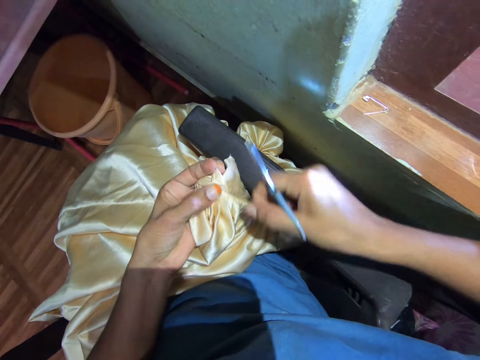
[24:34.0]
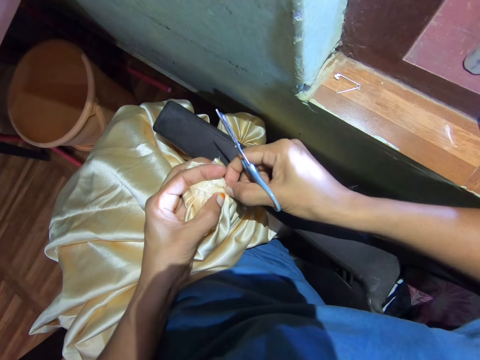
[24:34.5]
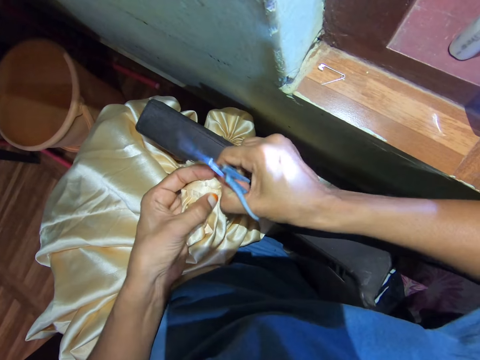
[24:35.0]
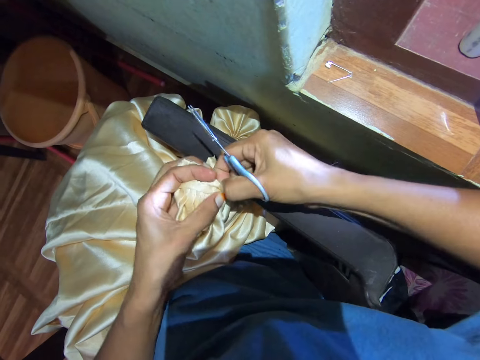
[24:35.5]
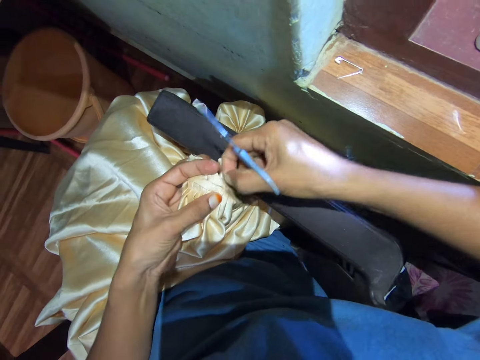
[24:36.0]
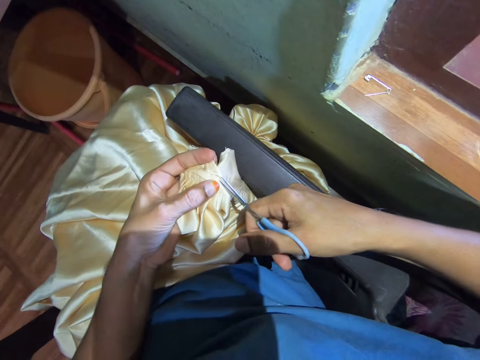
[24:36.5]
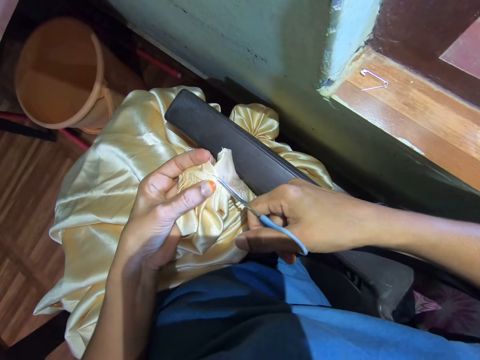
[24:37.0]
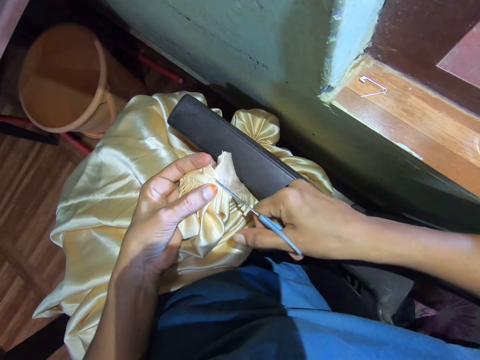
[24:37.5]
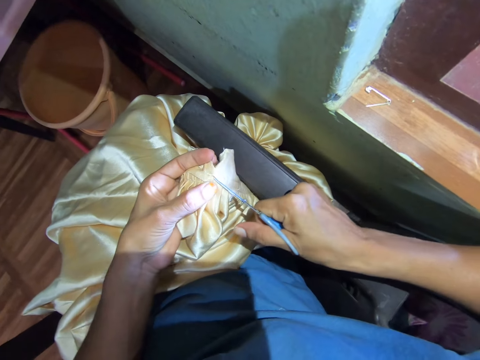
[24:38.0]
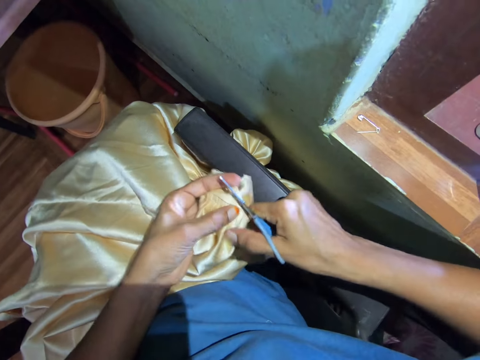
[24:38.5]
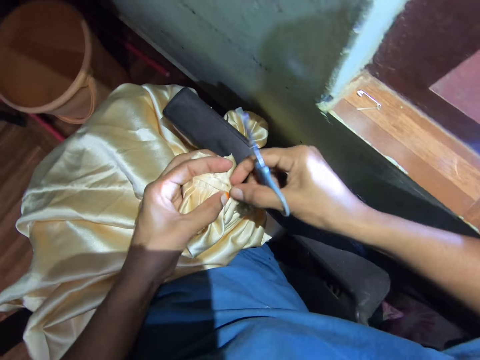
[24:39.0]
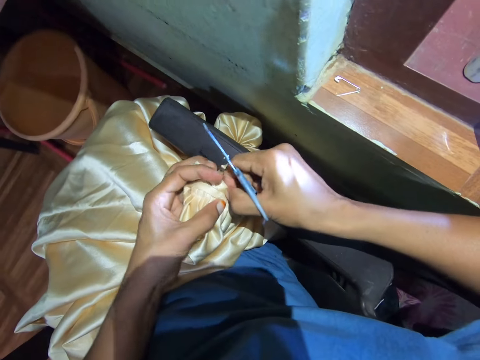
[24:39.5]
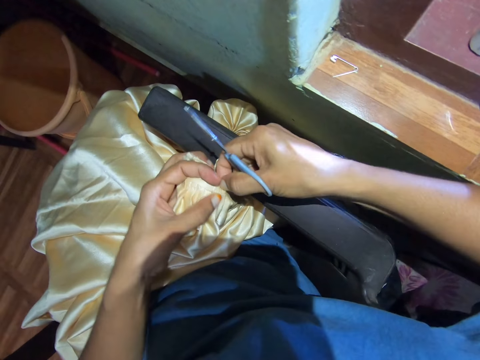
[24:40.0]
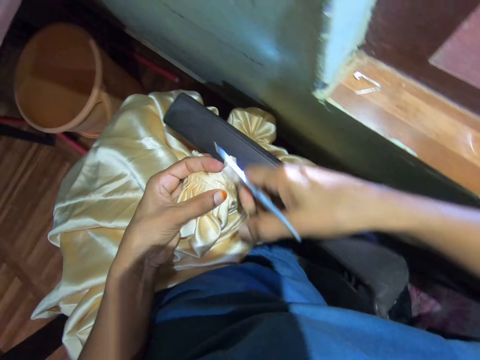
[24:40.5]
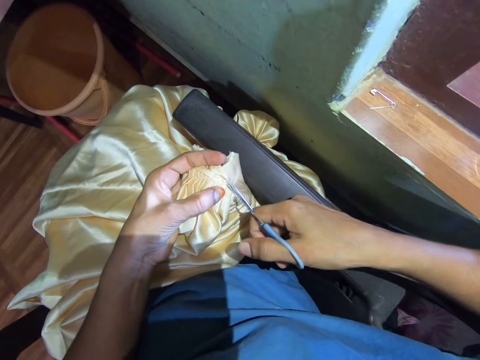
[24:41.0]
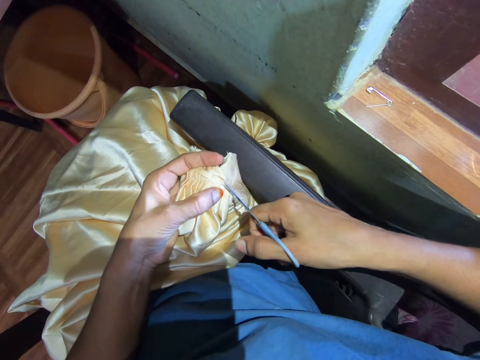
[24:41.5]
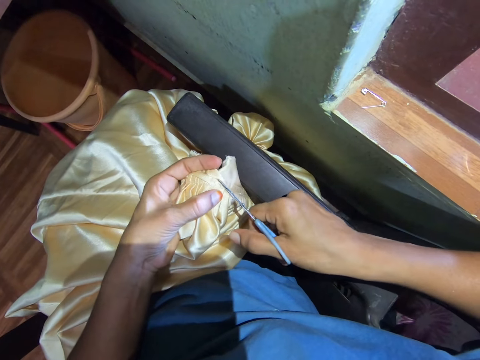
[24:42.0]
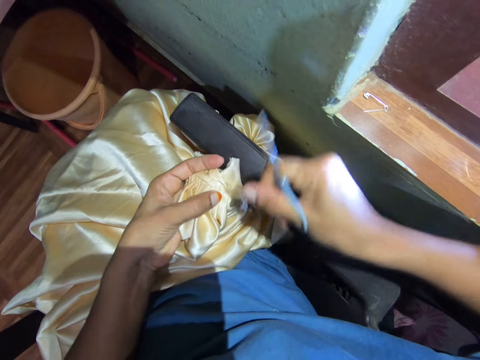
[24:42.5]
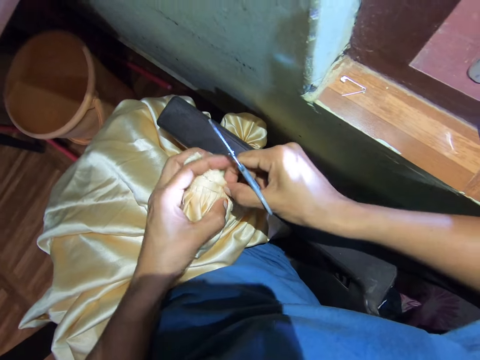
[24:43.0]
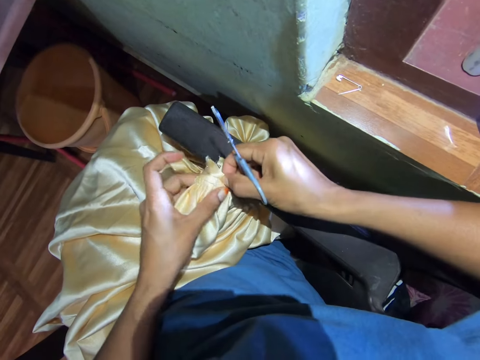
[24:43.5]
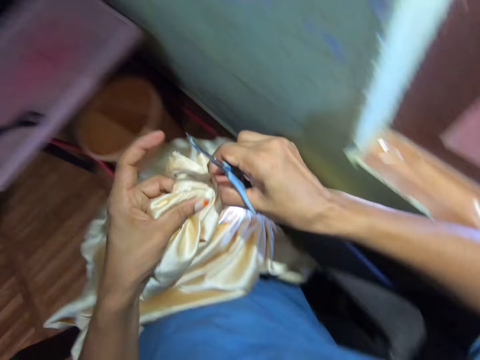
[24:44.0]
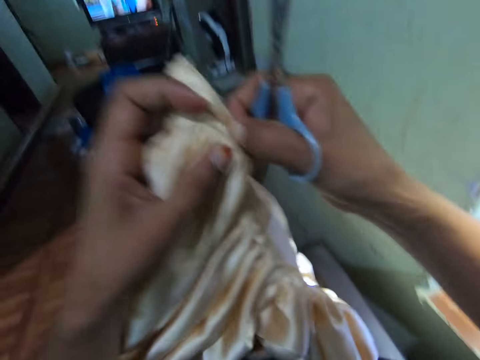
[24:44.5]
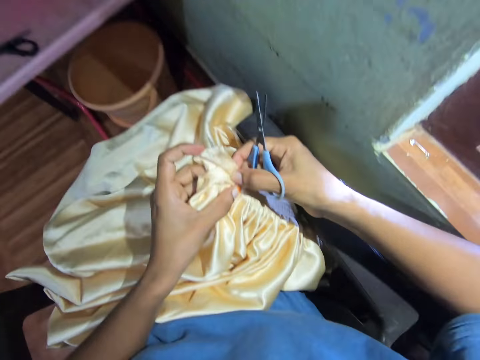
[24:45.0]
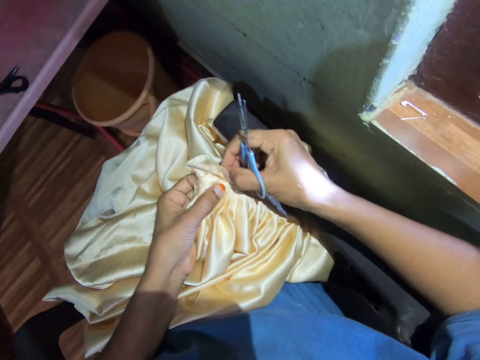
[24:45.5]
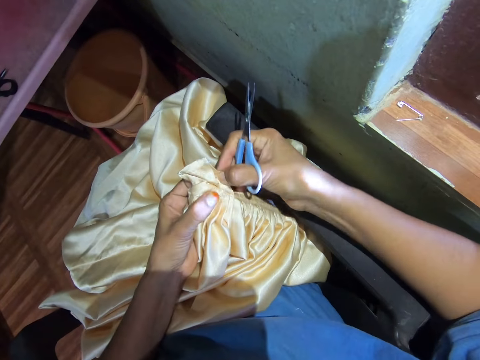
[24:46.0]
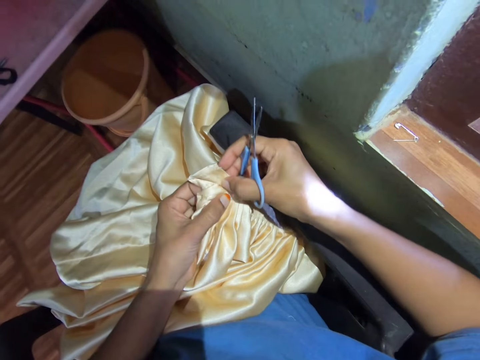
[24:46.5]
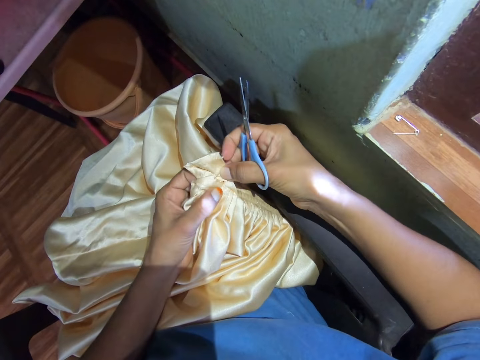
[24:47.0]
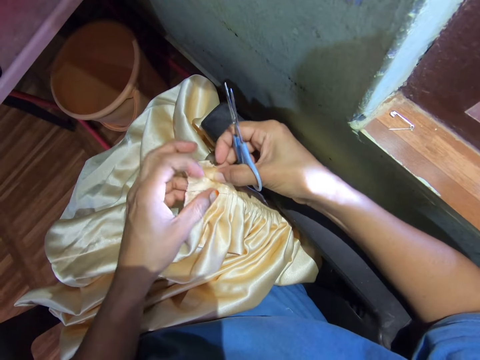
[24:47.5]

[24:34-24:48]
The camera wearer removes the fabric stitches with the right hand and pulls the cloth. They cut the fabric stitches with scissors. They remove the fabric stitches with the right hand and pull the cloth. They cut the fabric stitches with scissors. They remove the fabric stitches with the right hand and pull the cloth. They lift up the fabric, put the fabric down and adjust the fabric.

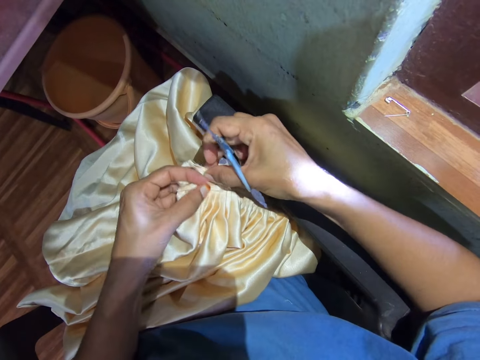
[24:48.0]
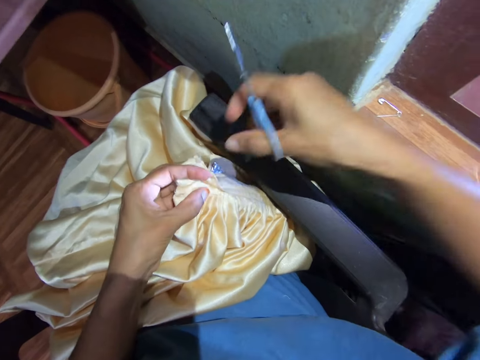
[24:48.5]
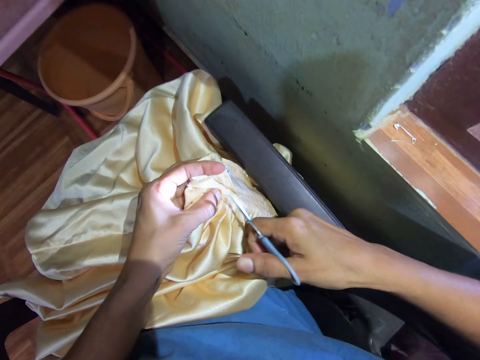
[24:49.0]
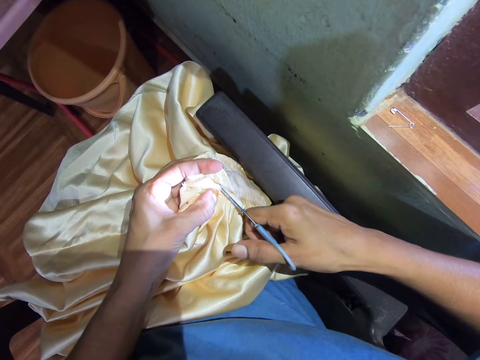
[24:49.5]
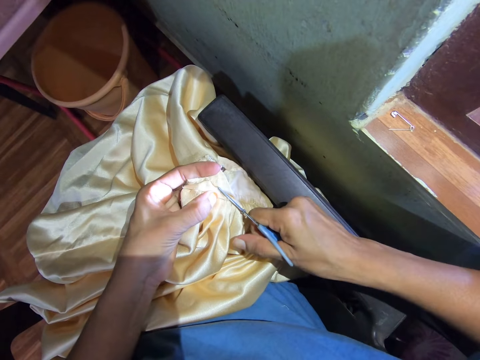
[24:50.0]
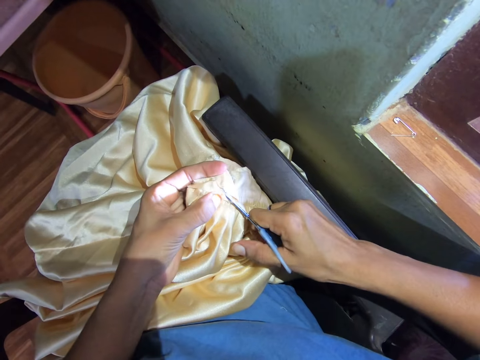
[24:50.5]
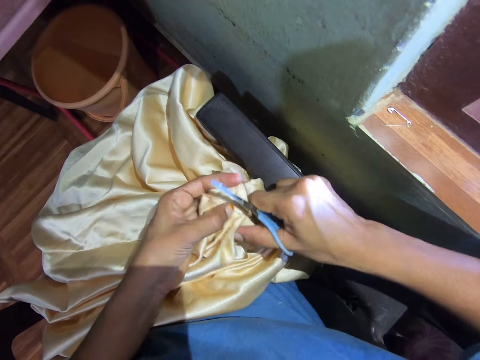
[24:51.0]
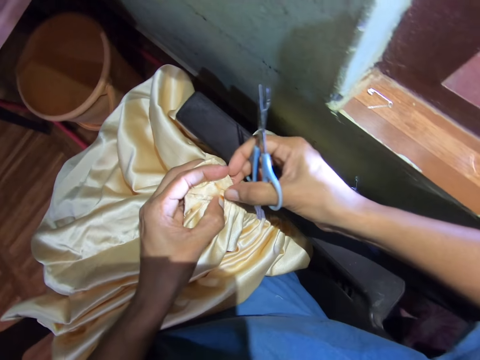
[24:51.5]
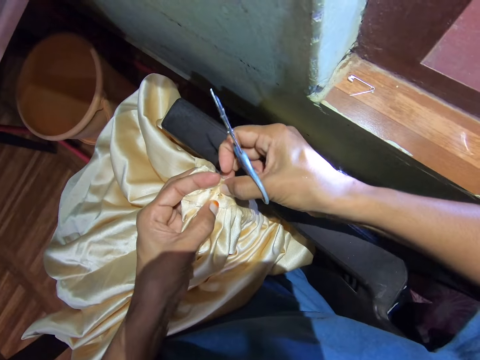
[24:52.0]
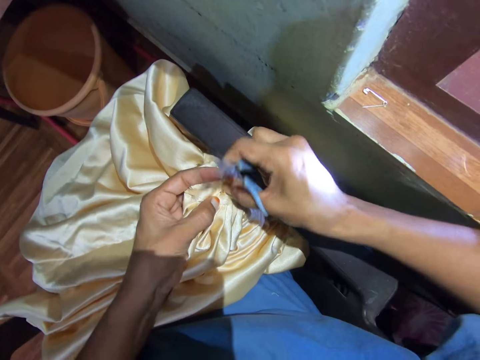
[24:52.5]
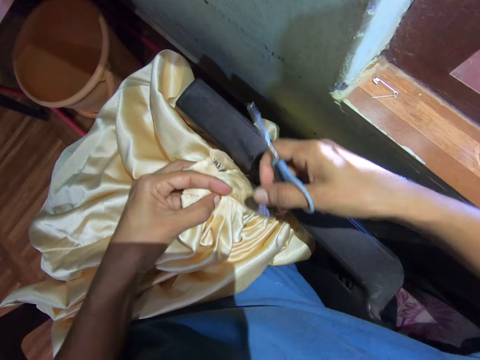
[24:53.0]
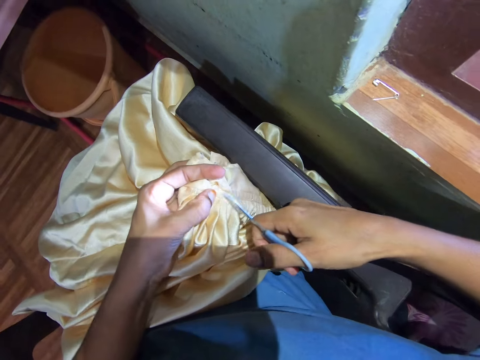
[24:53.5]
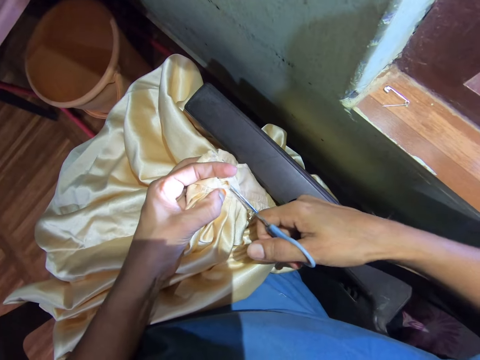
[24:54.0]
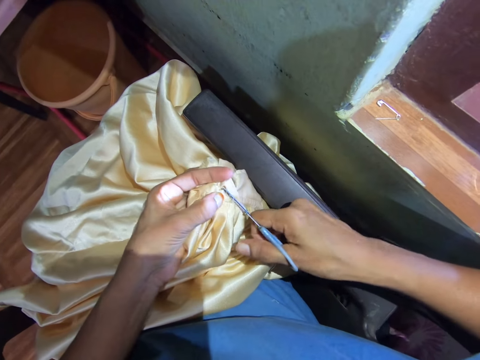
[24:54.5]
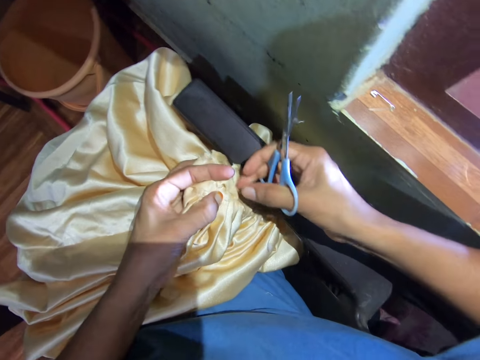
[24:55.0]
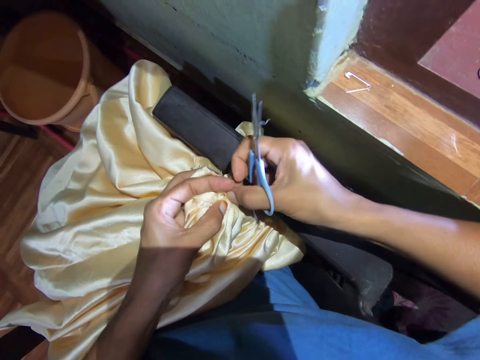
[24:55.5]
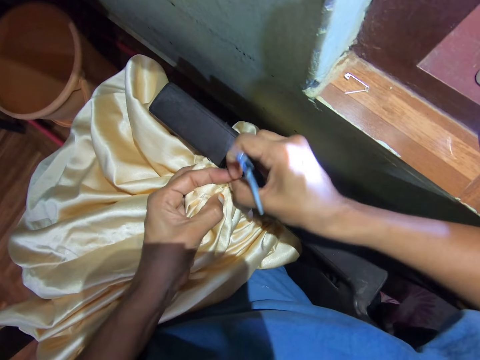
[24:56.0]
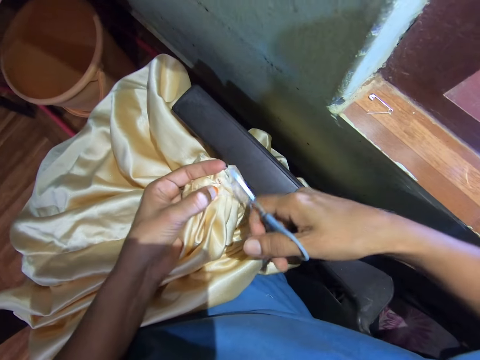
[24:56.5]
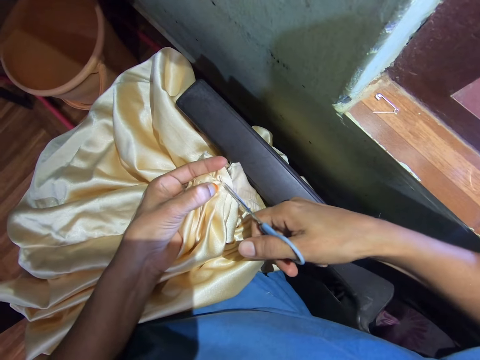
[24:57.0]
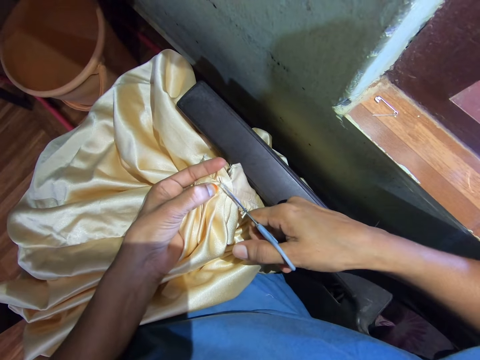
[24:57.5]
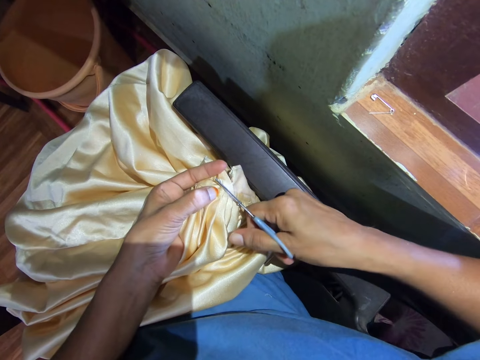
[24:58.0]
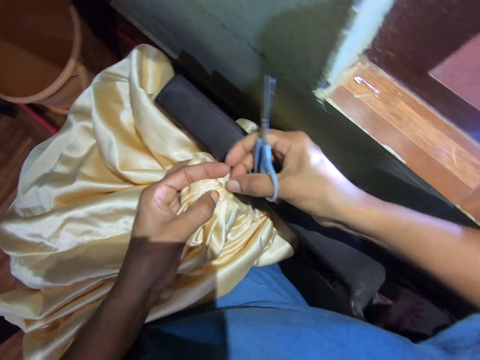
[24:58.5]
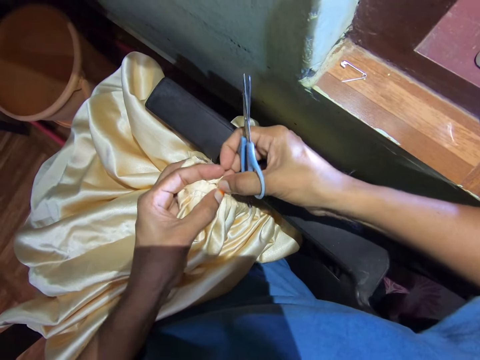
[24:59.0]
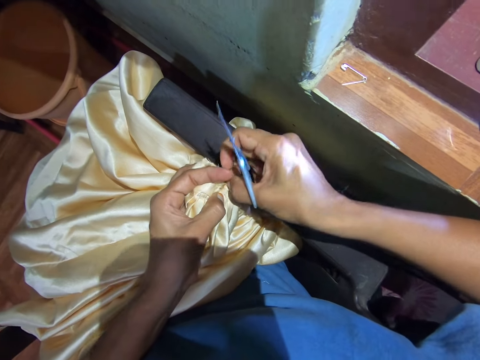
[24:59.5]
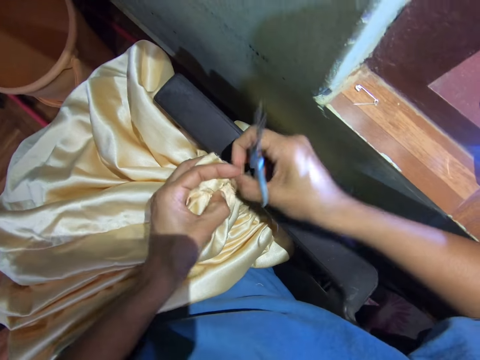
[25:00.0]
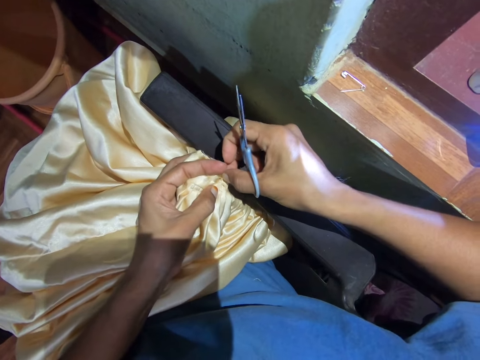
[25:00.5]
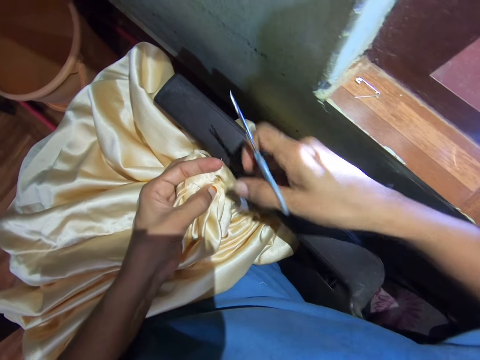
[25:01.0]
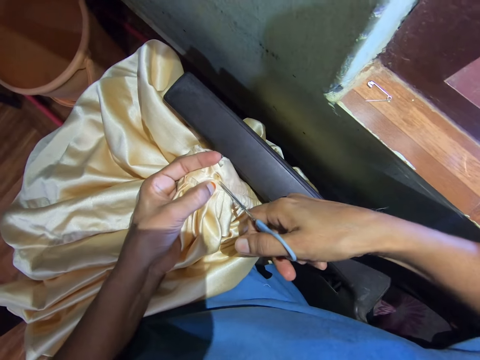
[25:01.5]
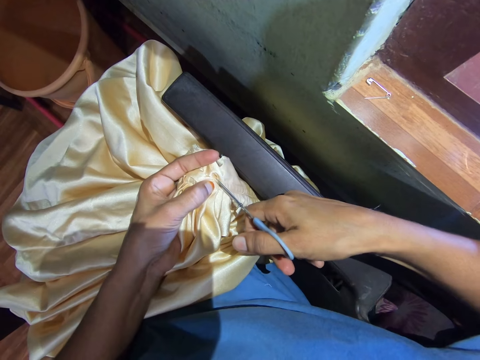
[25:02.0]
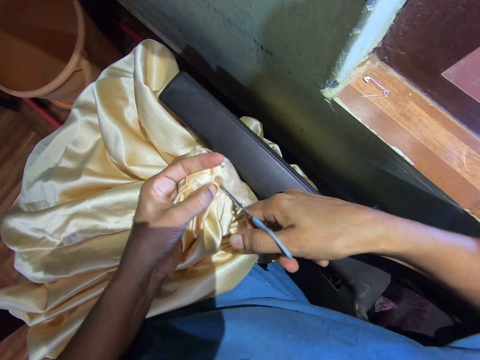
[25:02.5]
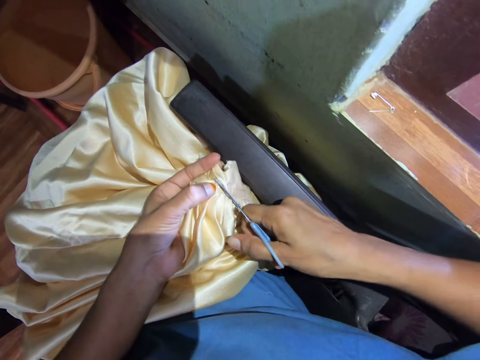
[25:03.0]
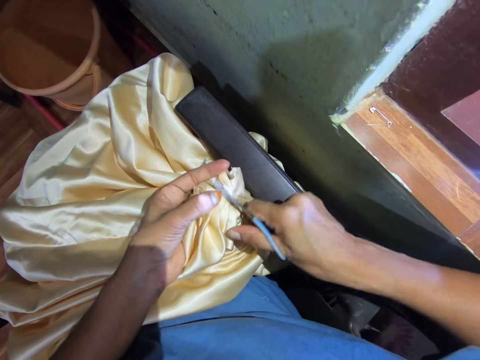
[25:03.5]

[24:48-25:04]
The camera wearer cuts the fabric stitches with scissors. They remove the fabric stitches with the right hand and pull the cloth. They cut the fabric stitches with scissors. They pull the cloth and remove the fabric stitches with the right hand. They cut the fabric stitches with scissors. They tear the fabric stitches. They pull the cloth. They cut the fabric stitches with scissors.
